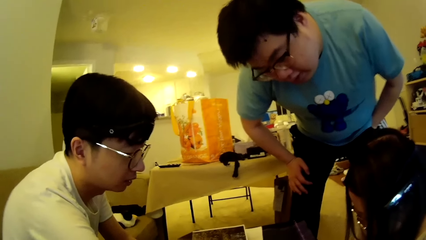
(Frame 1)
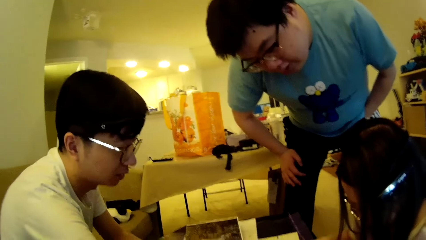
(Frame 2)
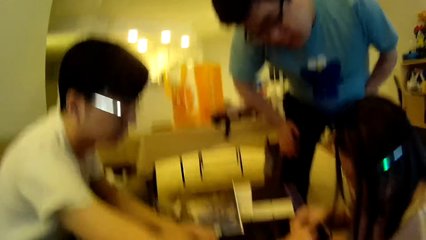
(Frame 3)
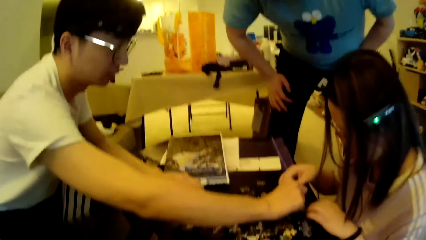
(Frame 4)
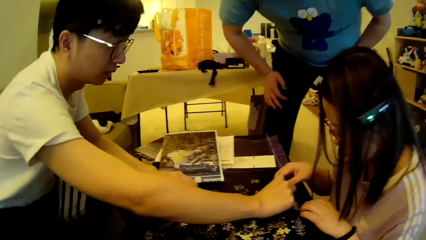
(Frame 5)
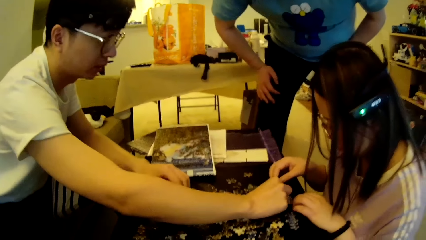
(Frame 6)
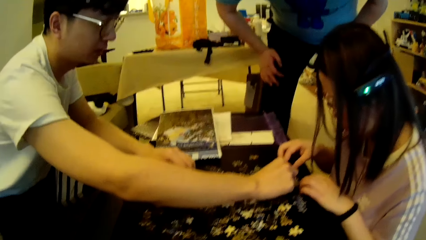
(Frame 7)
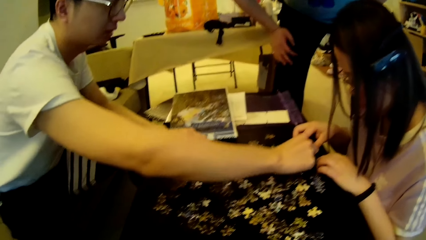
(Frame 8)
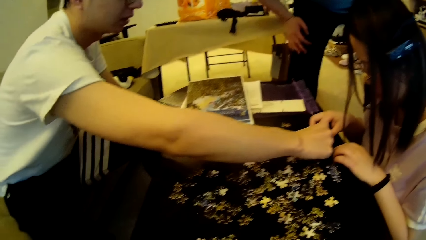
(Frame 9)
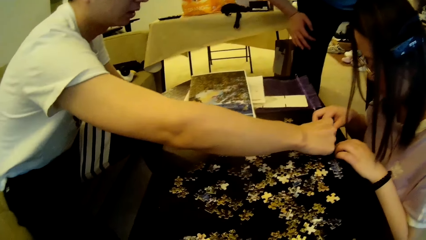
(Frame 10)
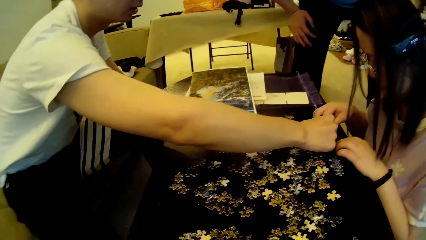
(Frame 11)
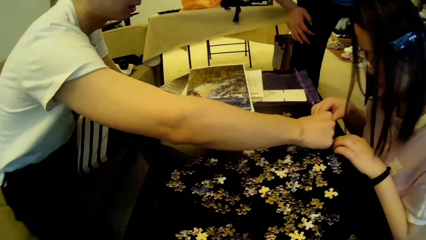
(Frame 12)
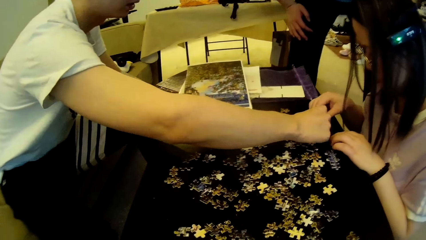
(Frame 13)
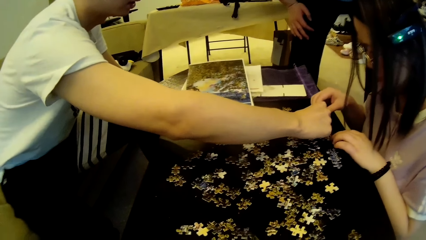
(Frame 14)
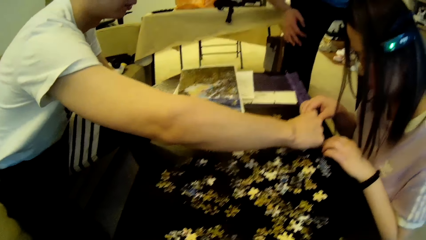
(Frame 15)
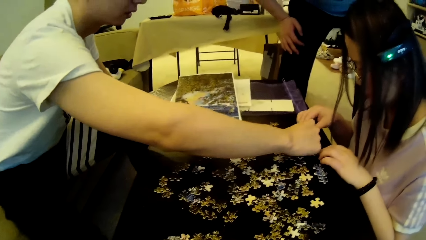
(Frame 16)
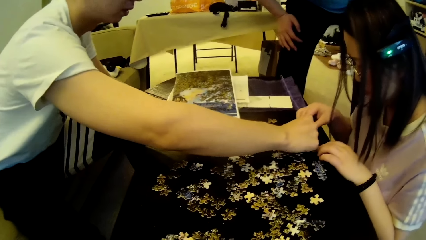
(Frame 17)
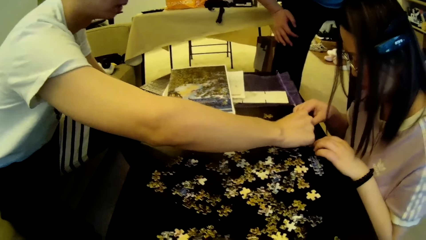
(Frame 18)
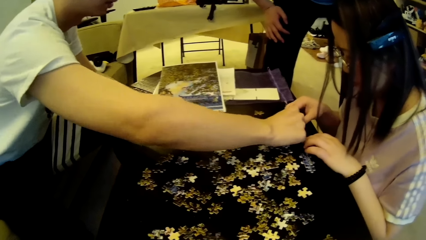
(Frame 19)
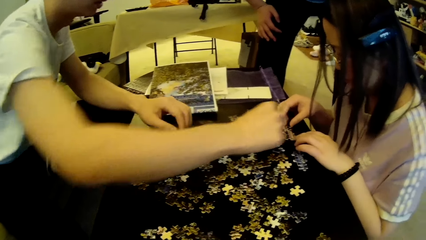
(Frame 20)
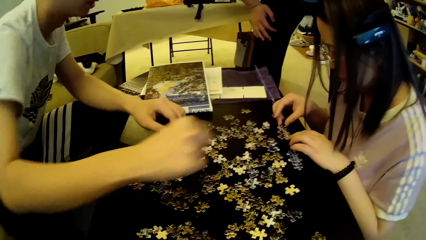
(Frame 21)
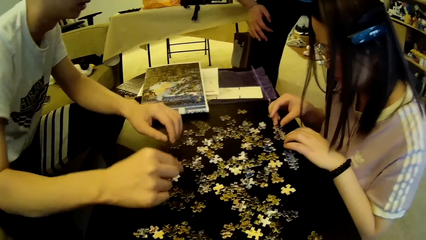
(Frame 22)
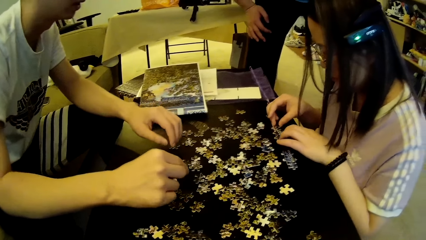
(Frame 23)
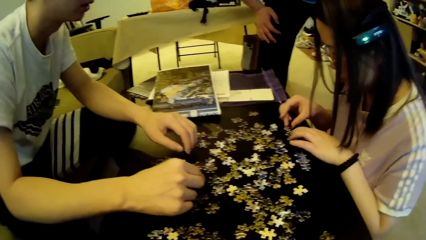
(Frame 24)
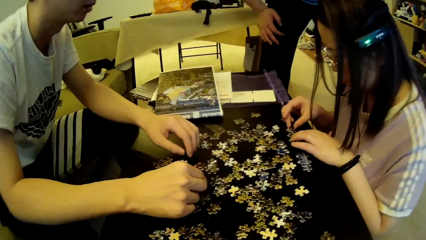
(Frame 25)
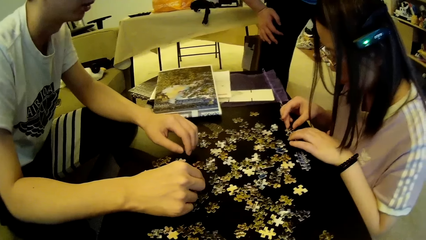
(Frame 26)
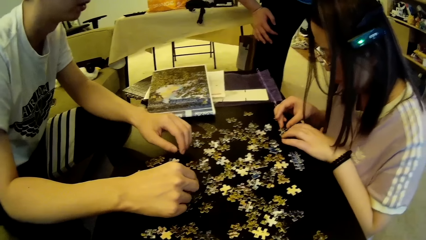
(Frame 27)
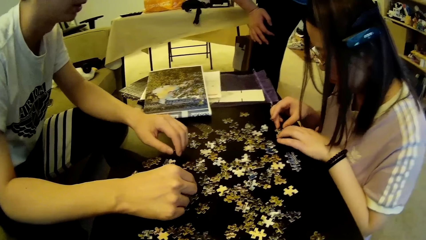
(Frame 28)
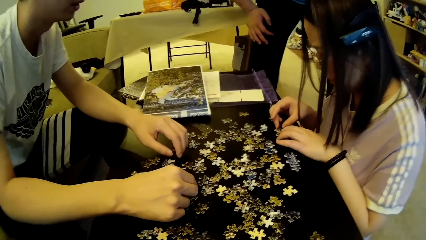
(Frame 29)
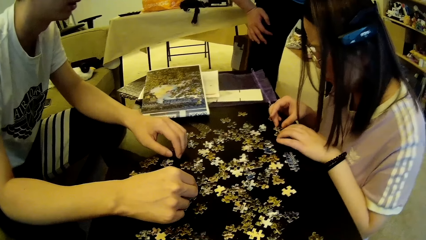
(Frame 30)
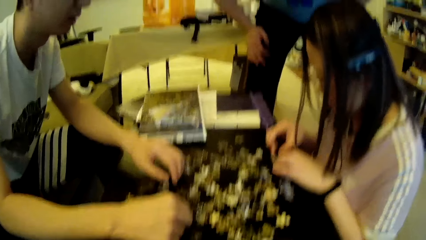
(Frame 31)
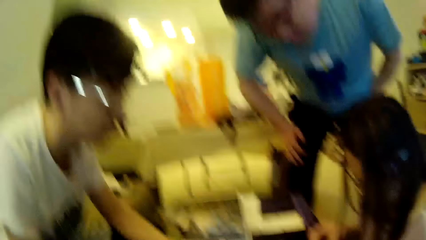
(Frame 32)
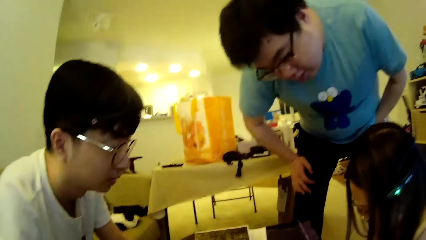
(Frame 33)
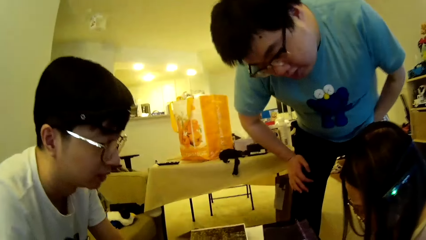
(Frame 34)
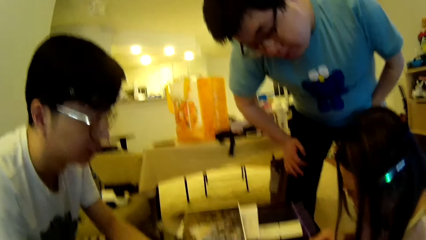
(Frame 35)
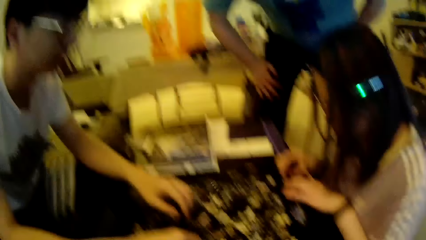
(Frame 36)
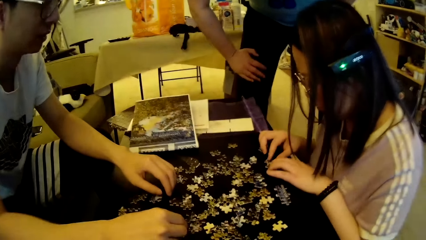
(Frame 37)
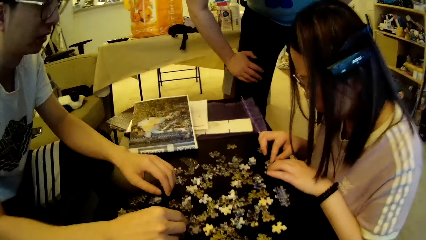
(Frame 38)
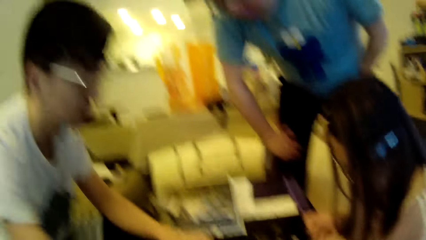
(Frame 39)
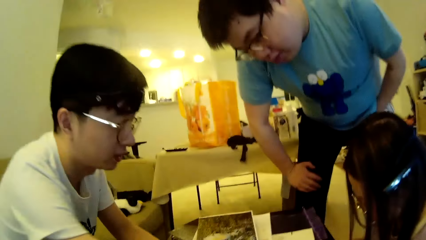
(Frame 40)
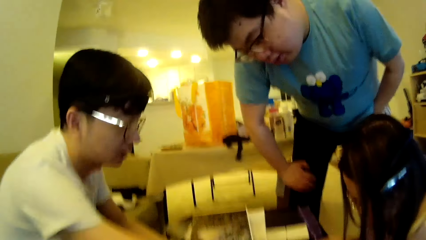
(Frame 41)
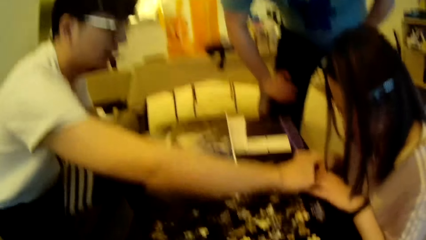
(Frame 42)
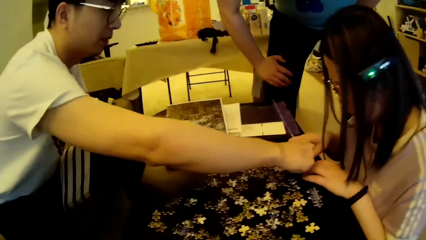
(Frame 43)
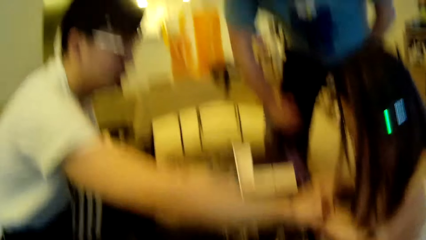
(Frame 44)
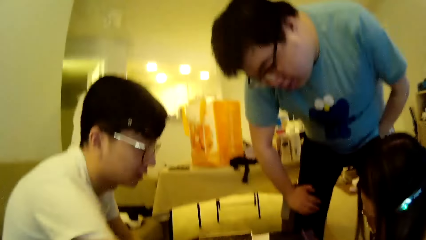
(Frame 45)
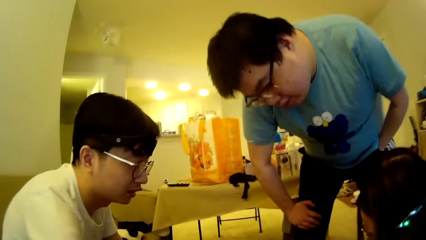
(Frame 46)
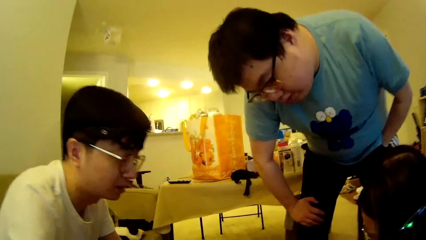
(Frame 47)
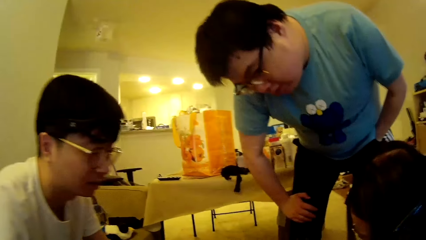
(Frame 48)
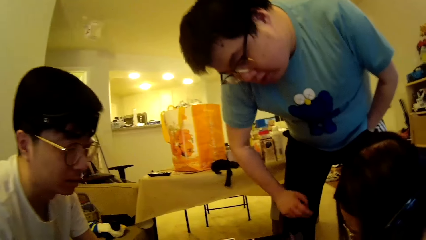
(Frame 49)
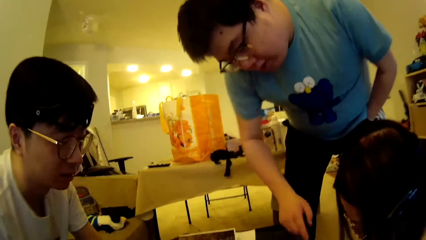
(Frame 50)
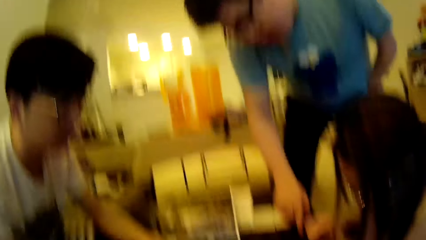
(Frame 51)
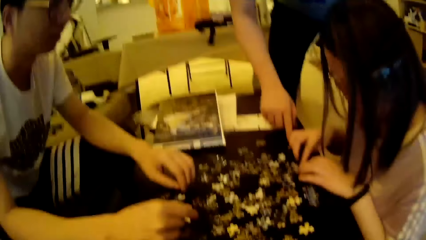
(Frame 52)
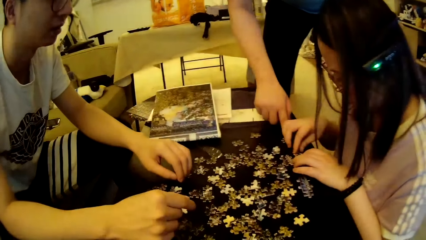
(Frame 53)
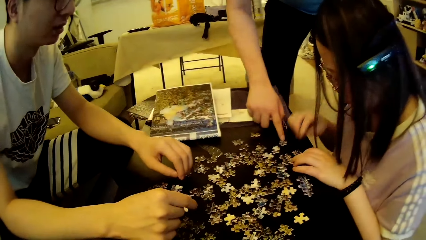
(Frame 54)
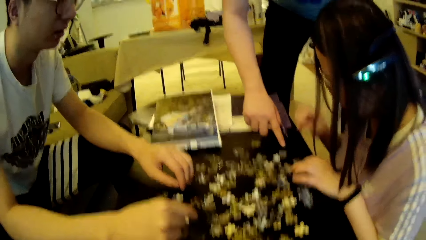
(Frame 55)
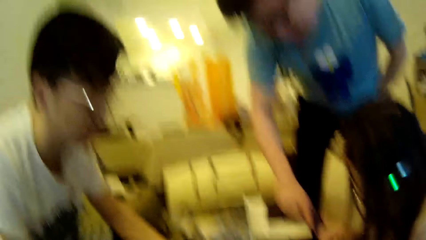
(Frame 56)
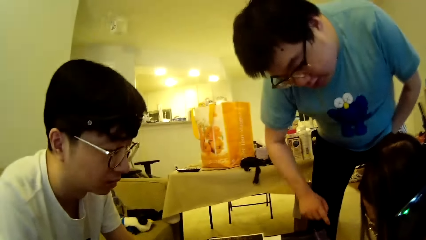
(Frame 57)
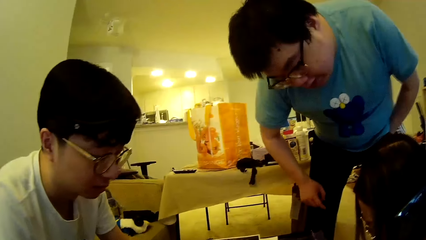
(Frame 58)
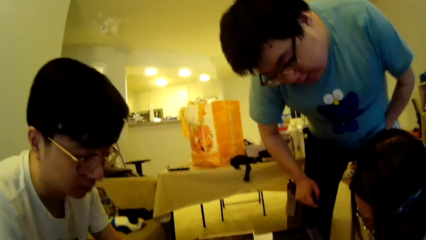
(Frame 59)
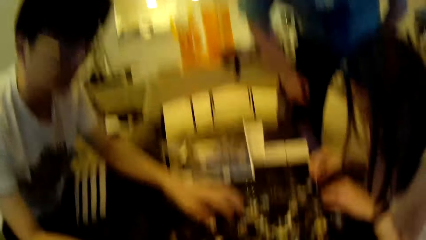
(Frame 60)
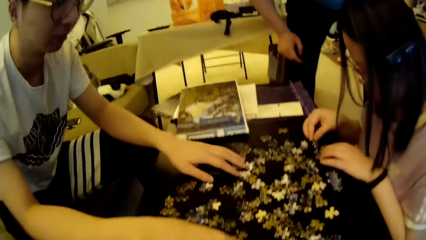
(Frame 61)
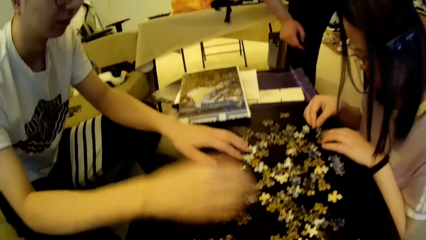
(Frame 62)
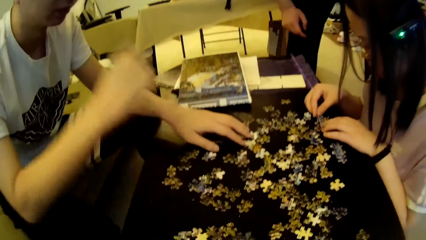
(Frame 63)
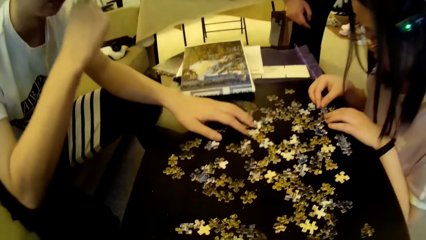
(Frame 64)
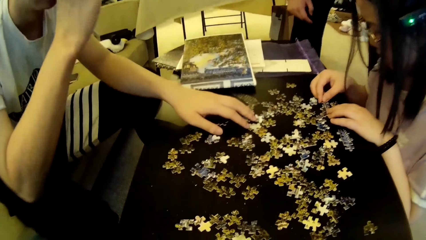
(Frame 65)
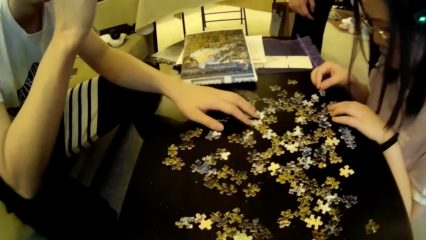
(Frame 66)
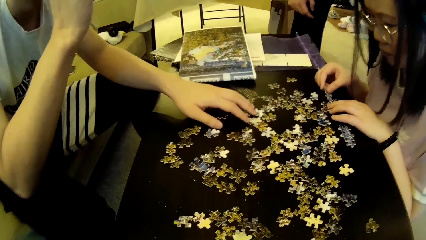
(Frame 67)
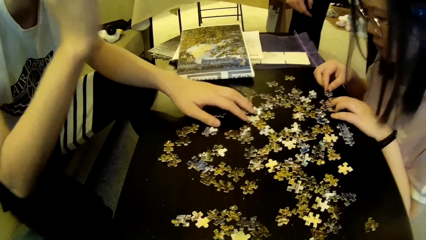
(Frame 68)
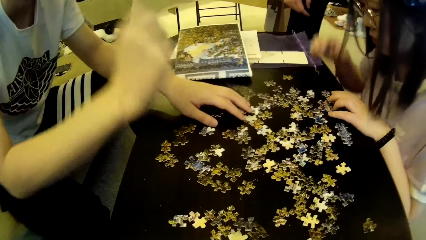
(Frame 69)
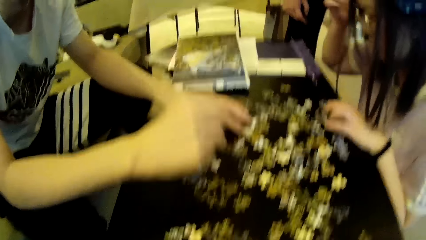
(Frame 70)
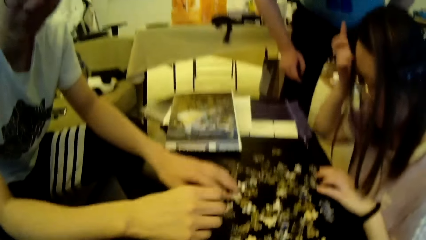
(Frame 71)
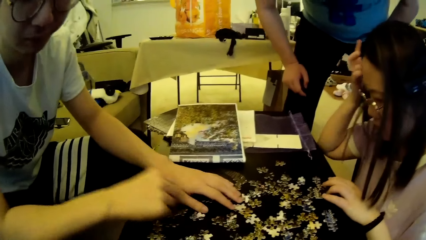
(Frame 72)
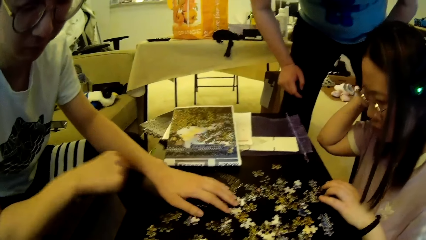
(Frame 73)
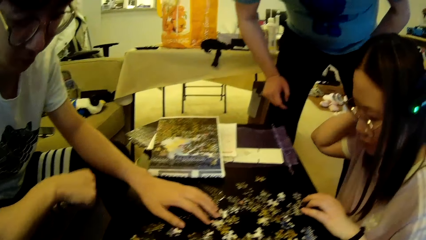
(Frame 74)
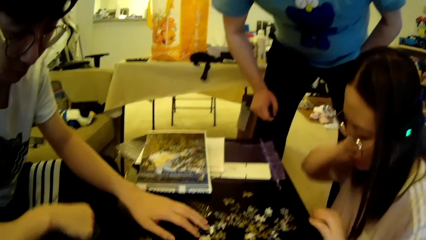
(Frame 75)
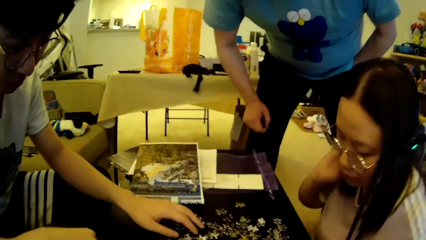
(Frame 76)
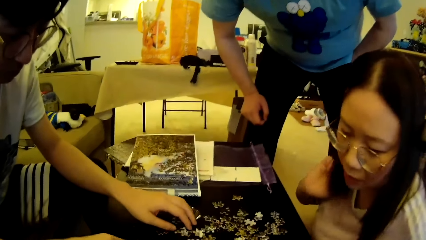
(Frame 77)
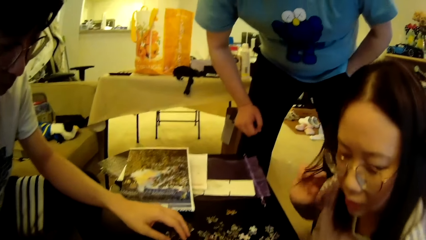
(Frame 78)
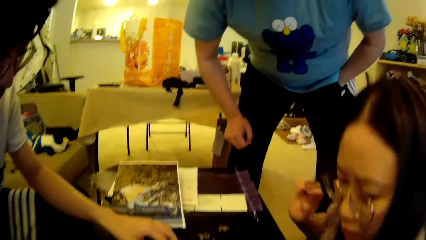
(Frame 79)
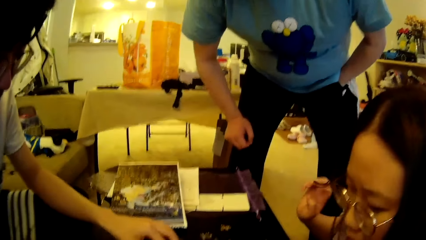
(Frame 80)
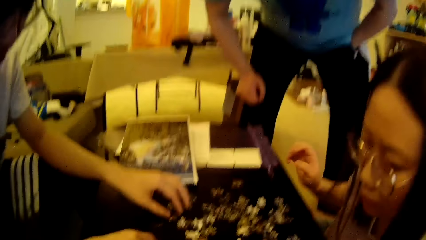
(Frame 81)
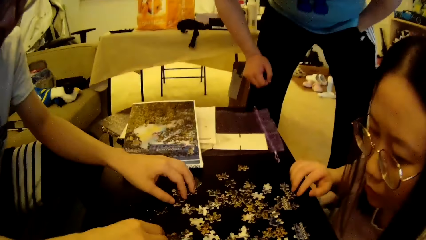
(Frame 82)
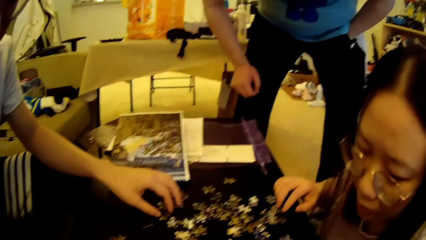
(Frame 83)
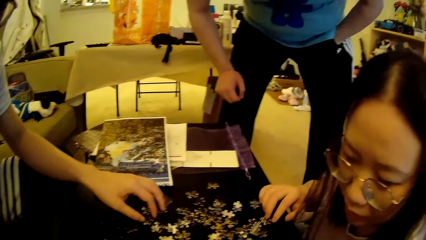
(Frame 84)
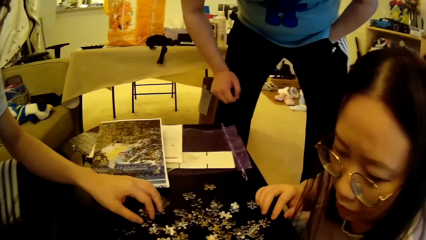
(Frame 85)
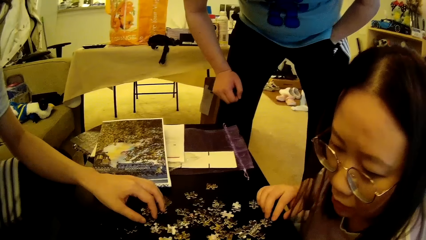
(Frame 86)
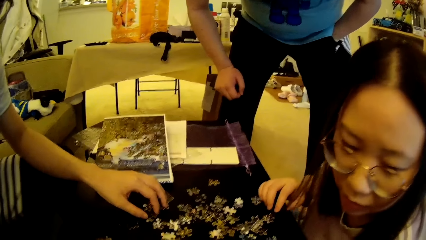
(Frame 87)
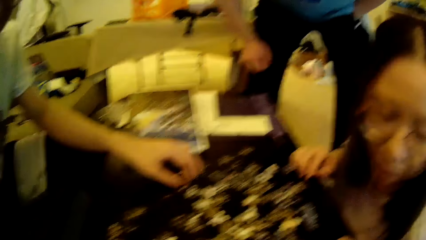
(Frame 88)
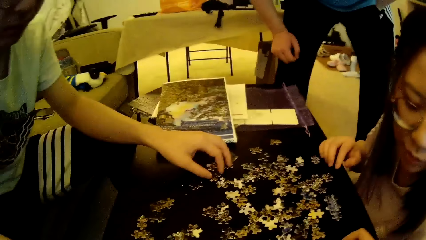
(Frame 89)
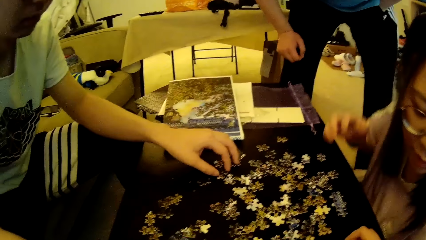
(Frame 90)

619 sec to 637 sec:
A man adjusts a puzzle pattern on the table. The man looks at the model pieces. A woman forms a puzzle pattern on the table. The camera wearer looks around. The man adjusts the puzzle pattern on the table and moves the hand. Another man adjusts a puzzle piece on the table. The first man adjusts a hand. A lady looks at the model pieces. The woman adjusts hair. The lady looks around. The woman adjusts puzzle pieces on the table.
